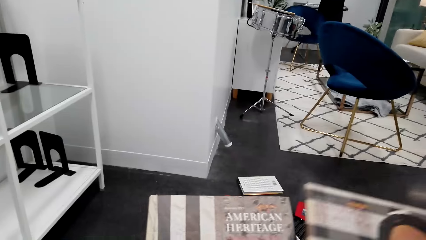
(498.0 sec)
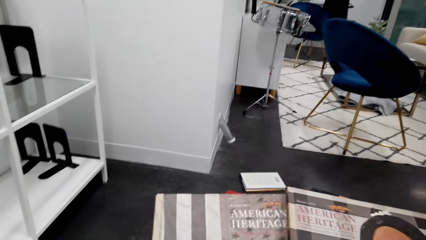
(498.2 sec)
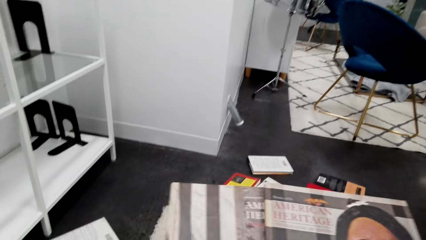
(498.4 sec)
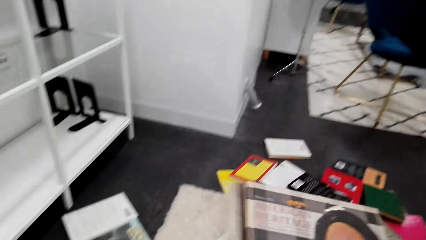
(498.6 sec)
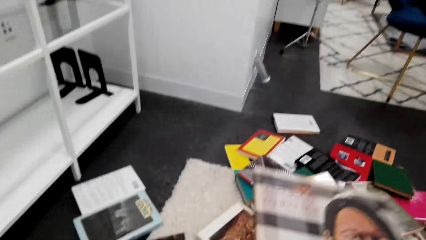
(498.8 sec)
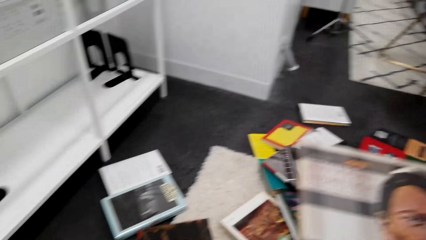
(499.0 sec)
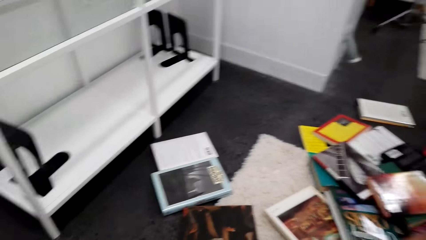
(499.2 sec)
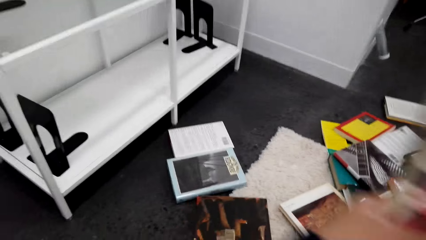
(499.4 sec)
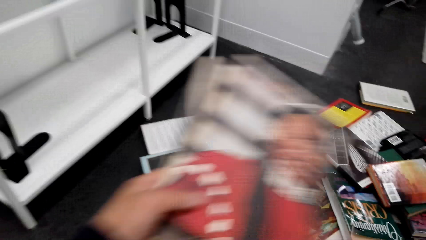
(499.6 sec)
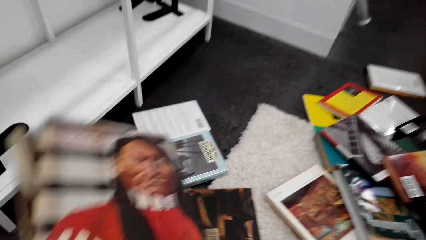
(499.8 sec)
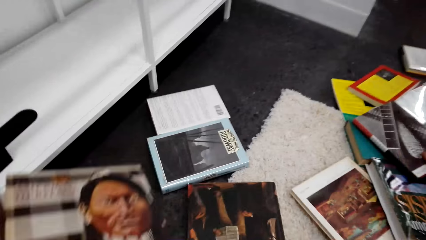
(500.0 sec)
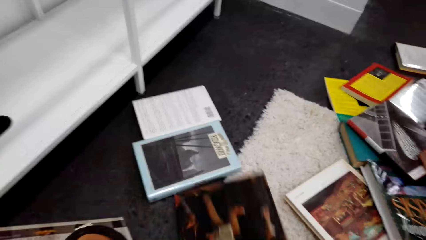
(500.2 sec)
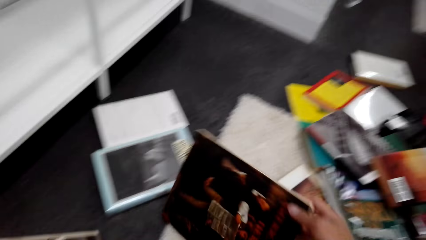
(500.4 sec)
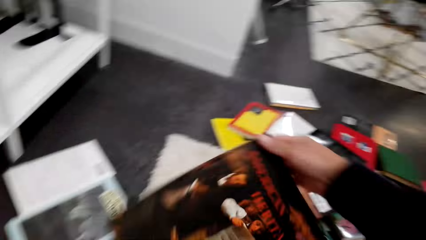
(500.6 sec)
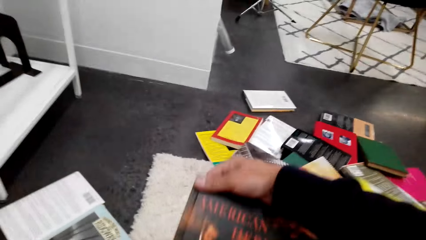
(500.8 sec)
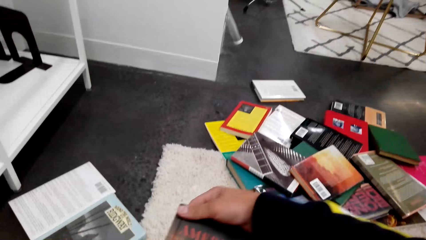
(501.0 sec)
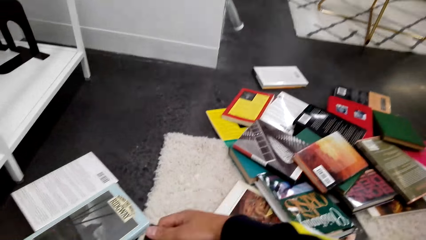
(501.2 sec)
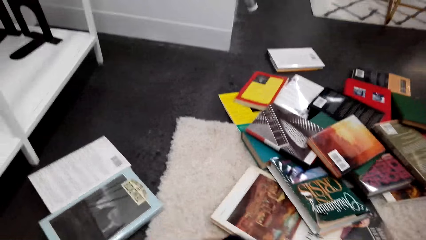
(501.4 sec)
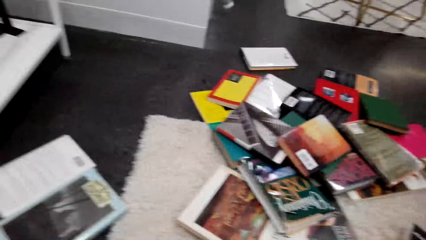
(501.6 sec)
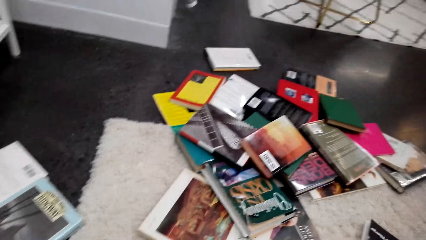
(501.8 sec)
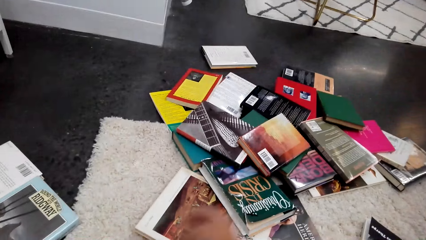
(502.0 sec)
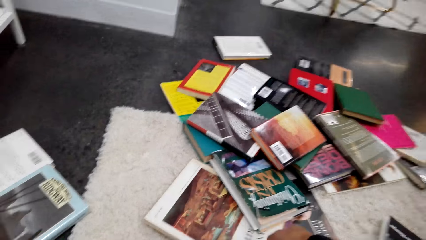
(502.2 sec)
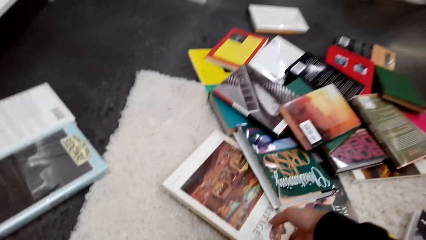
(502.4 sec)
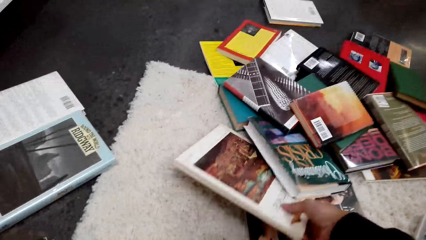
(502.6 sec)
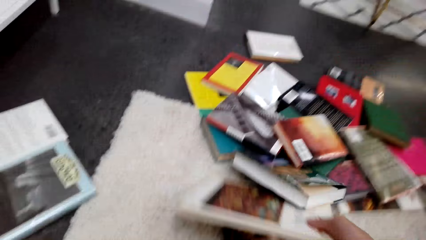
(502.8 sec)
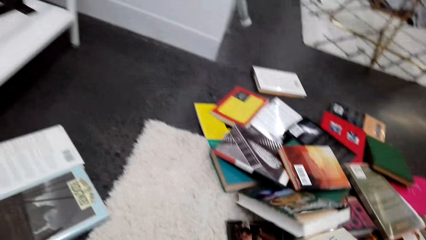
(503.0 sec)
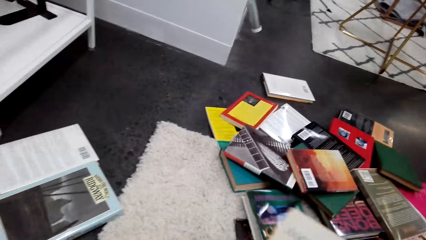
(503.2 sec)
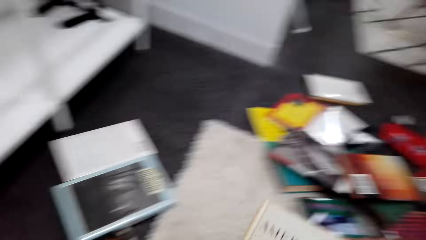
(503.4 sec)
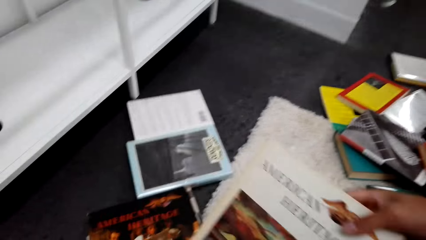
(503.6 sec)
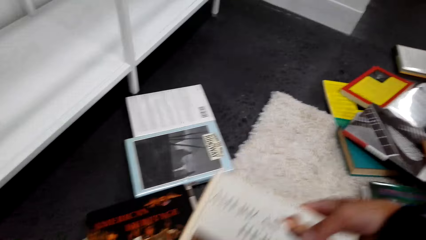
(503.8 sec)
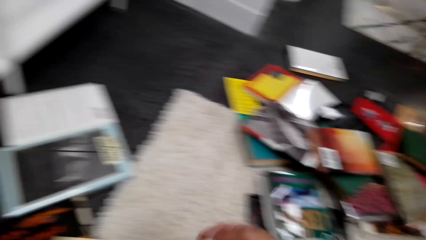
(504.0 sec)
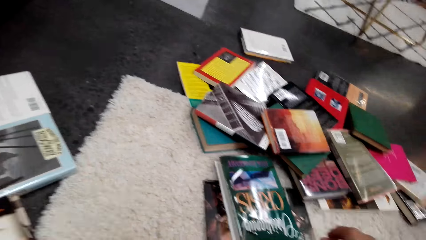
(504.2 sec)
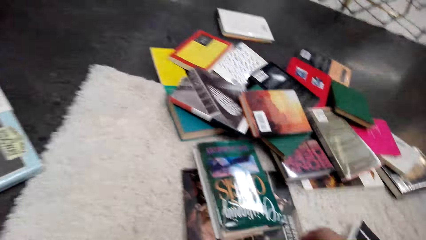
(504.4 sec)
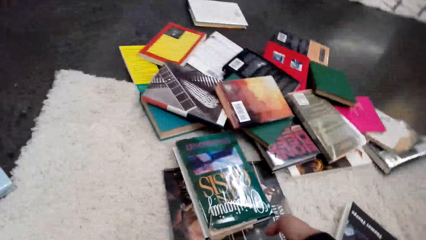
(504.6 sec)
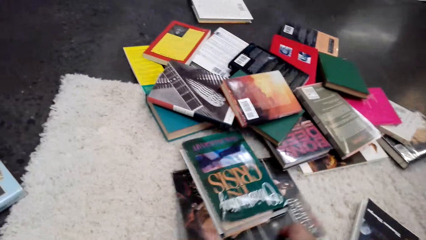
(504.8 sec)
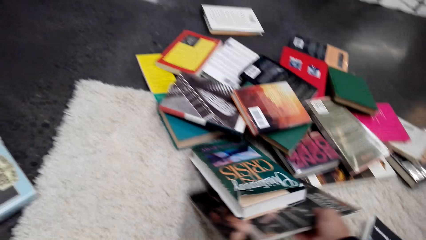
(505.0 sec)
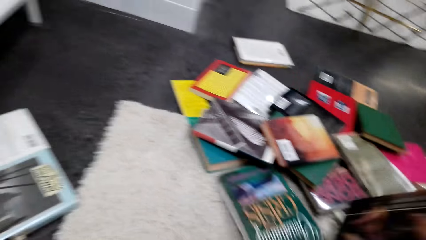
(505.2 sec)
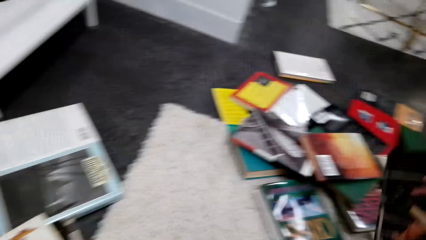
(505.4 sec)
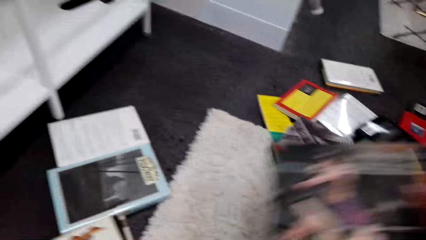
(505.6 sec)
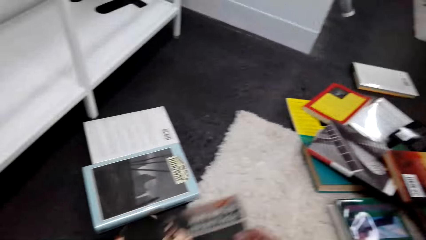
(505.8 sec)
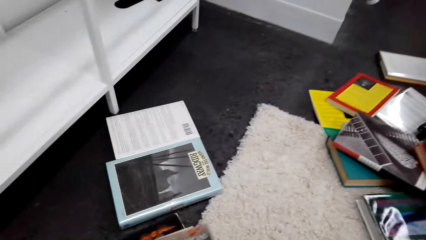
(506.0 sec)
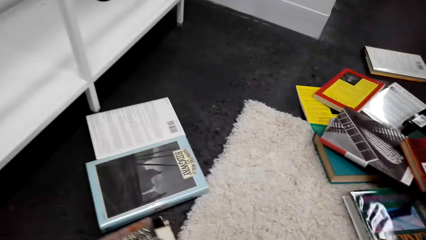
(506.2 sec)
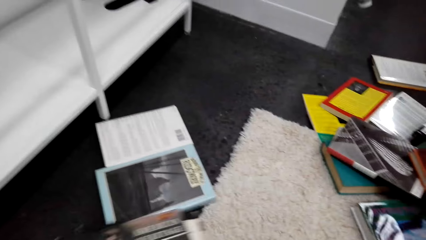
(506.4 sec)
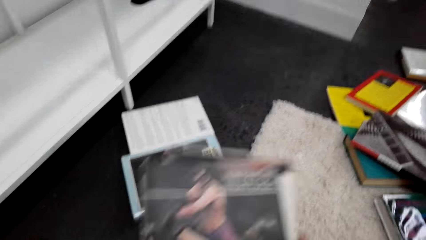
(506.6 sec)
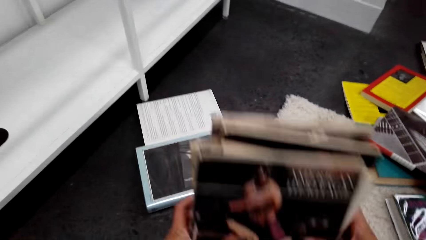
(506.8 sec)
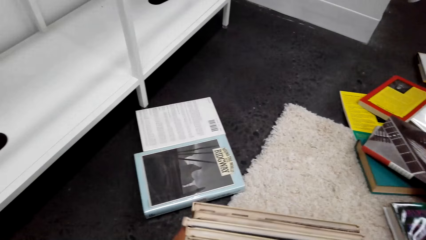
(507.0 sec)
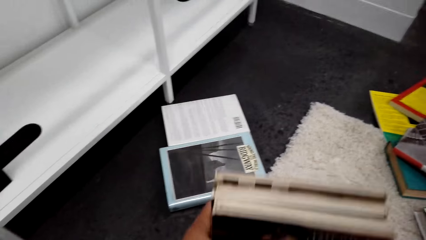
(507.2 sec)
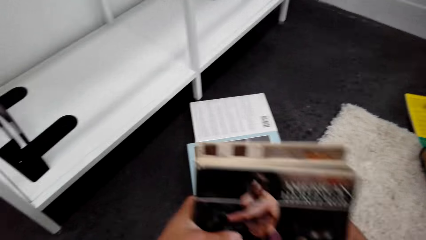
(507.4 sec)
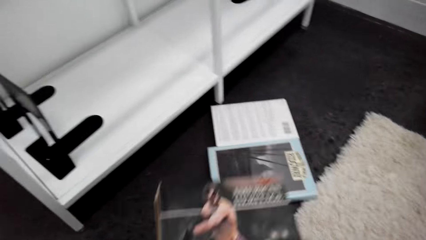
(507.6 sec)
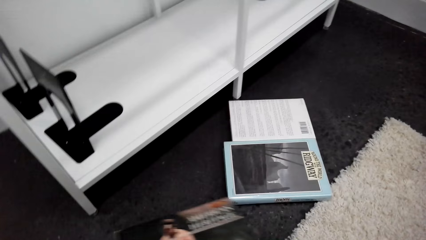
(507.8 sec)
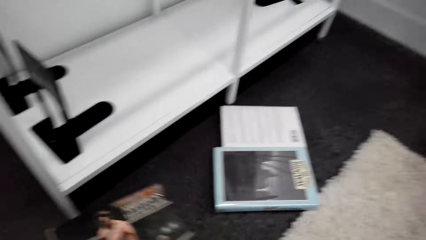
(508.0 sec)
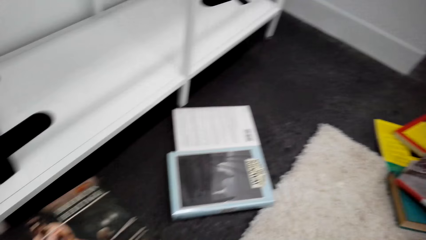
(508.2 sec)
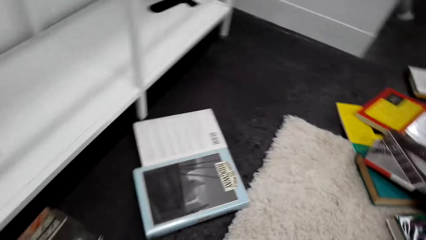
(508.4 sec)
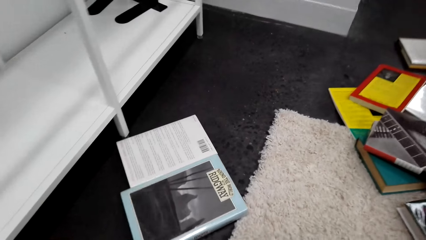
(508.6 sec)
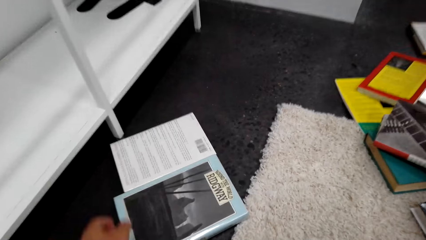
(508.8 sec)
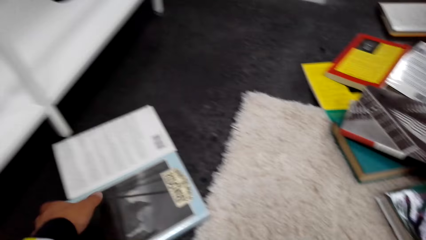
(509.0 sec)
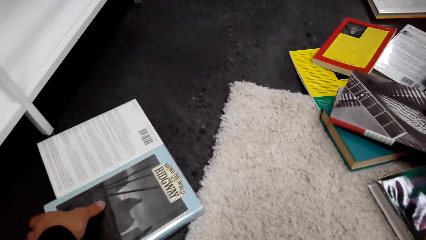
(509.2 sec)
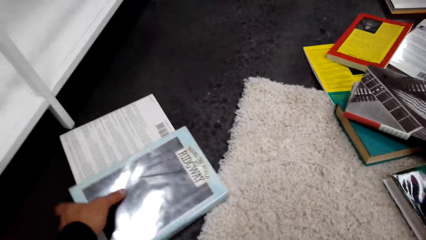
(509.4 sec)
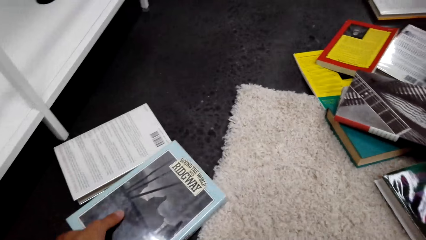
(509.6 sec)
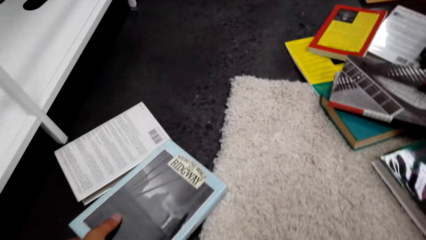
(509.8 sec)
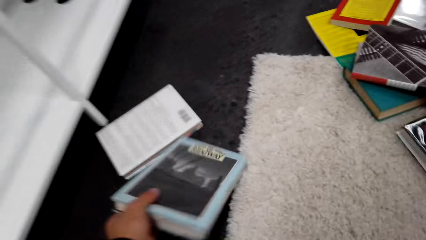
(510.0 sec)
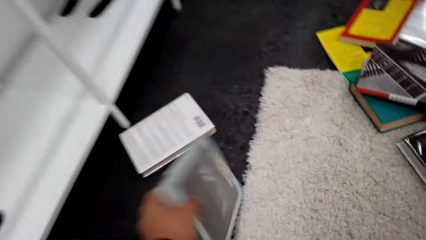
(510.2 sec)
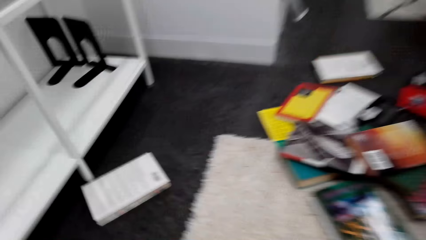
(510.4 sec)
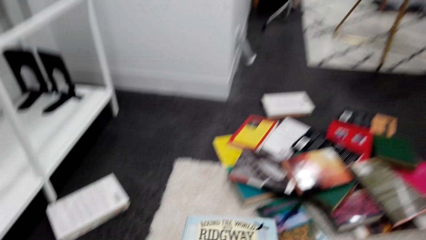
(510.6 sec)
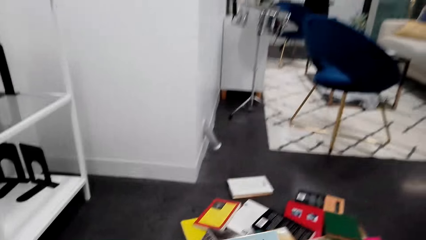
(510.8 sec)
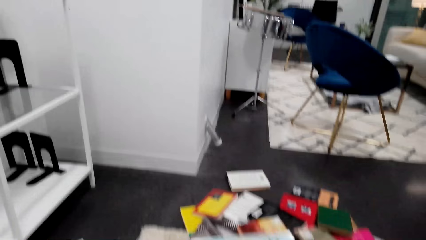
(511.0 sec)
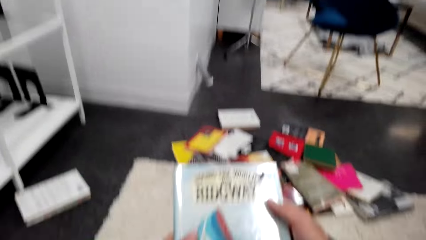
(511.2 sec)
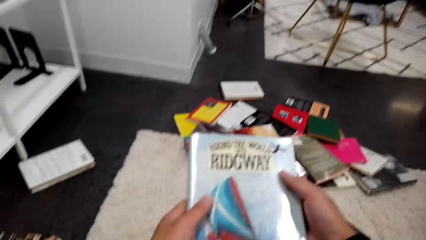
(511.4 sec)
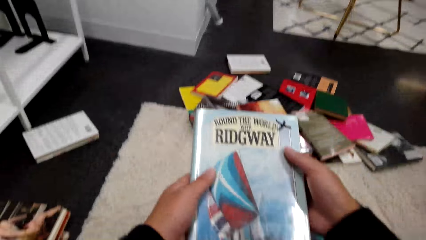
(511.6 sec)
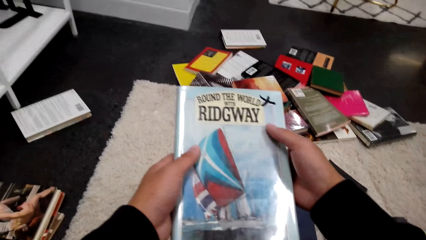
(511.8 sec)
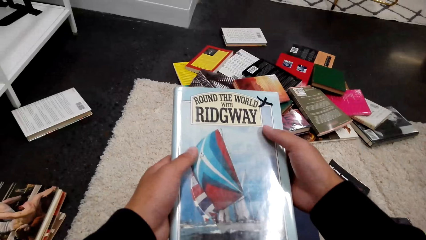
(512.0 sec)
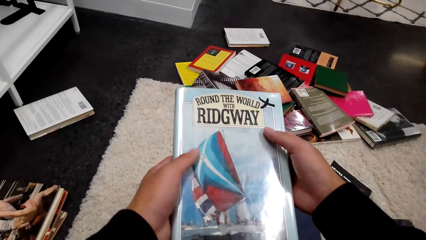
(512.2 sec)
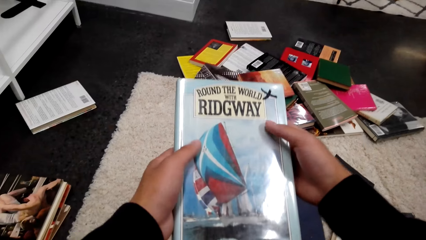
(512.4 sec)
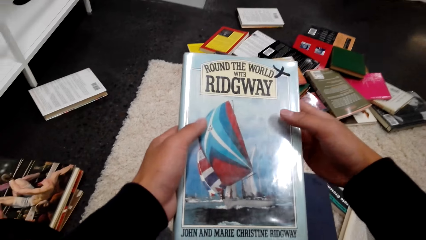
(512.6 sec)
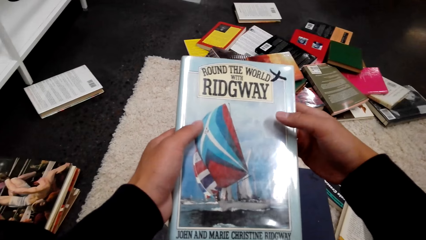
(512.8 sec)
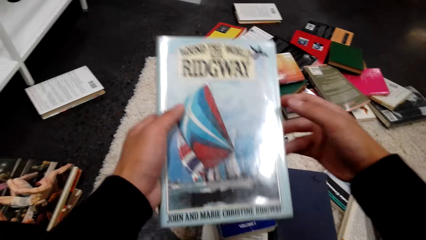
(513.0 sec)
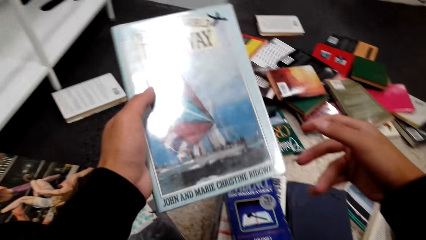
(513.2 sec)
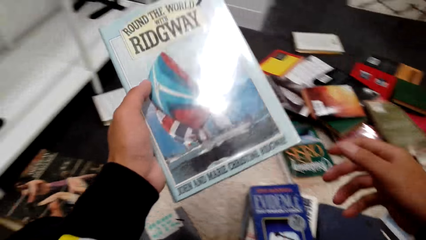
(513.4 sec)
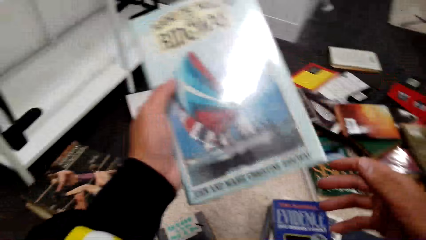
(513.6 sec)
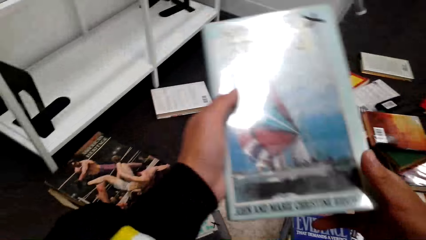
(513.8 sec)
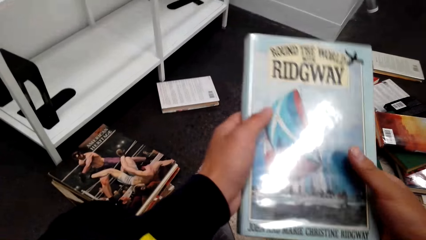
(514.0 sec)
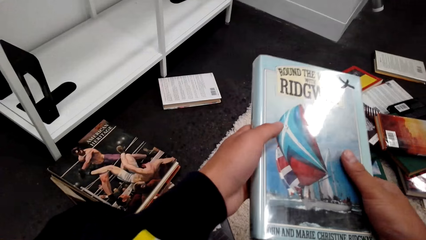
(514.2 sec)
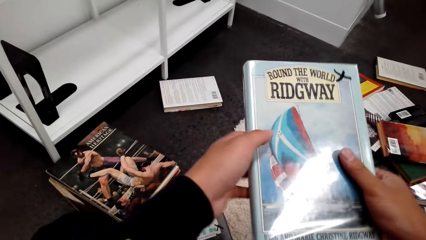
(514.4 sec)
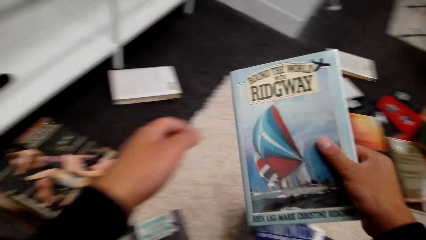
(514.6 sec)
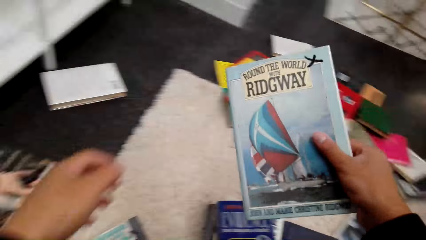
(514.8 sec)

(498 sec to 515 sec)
The camera wearer holds books with hands. They put down books. They pick up a book. They switch a book to the other hand. They pick up a book. They switch a book to the other hand. They pick up a book. They hold books with hands. They pick up a book. They hold a book with hands.
